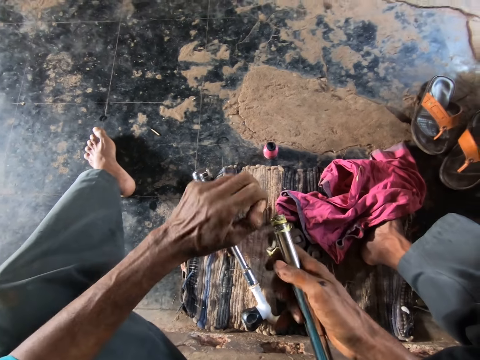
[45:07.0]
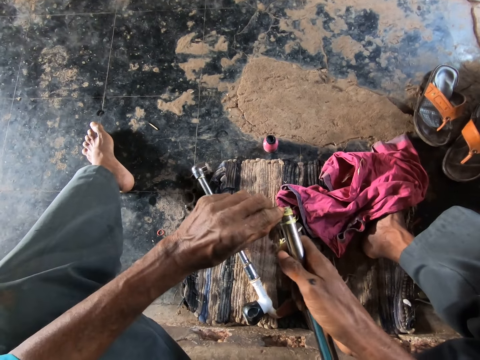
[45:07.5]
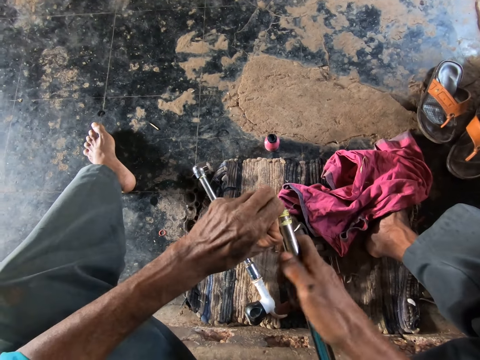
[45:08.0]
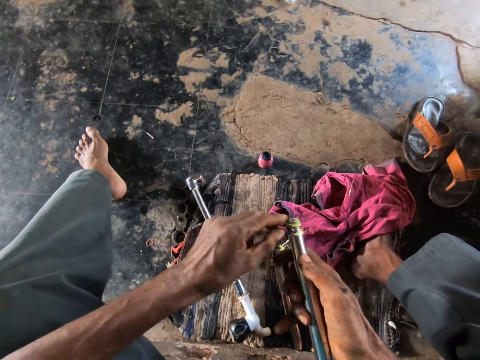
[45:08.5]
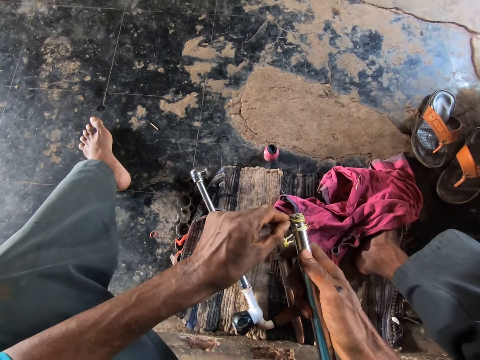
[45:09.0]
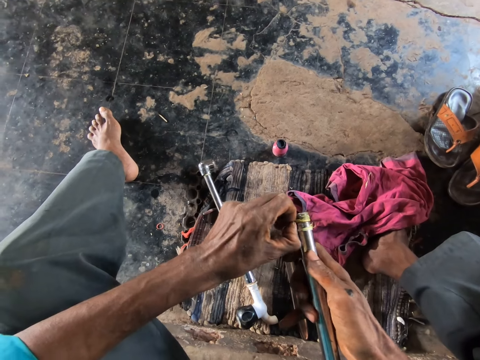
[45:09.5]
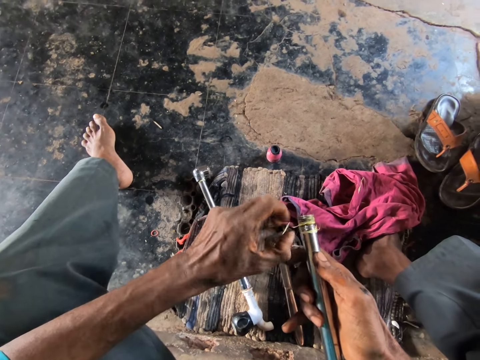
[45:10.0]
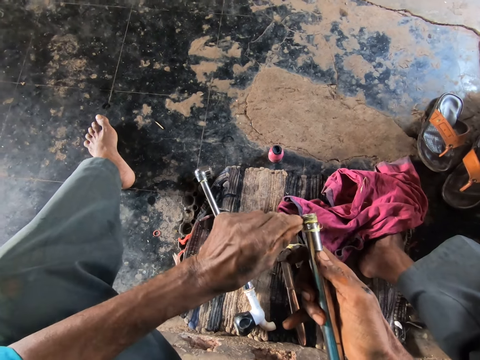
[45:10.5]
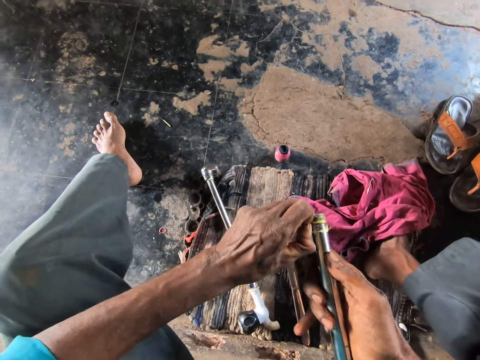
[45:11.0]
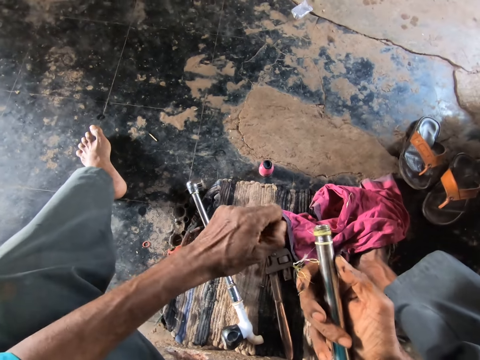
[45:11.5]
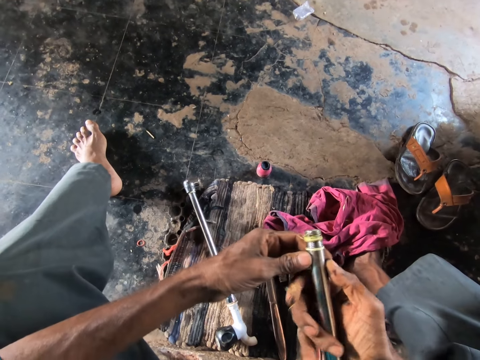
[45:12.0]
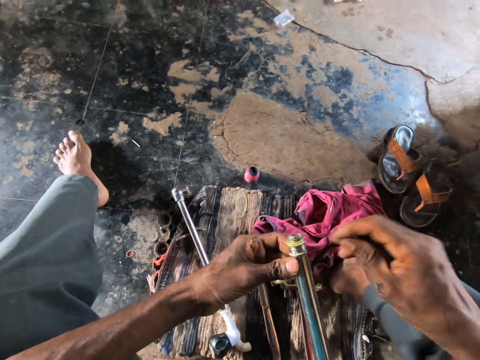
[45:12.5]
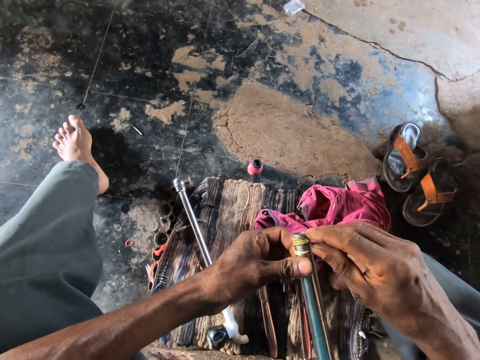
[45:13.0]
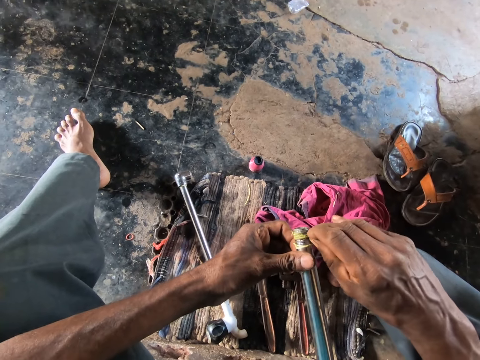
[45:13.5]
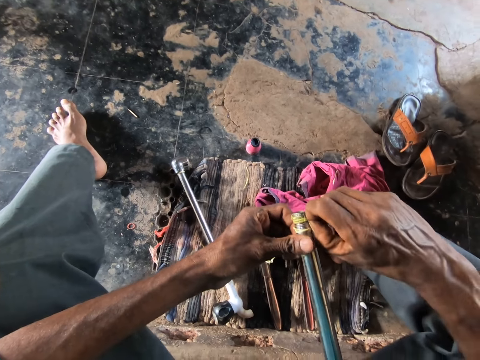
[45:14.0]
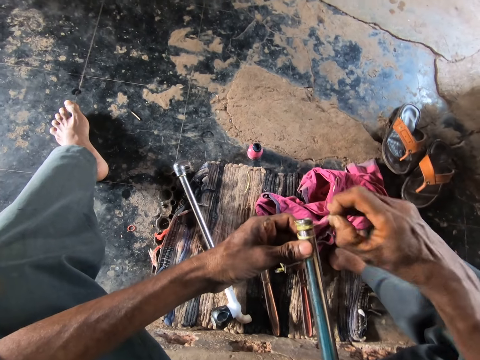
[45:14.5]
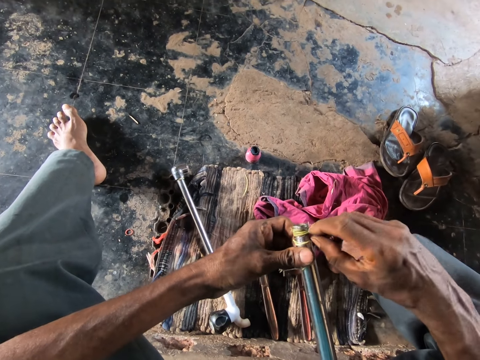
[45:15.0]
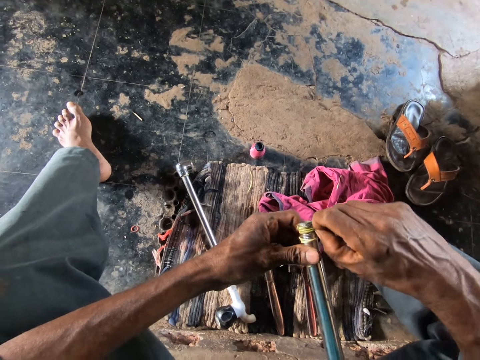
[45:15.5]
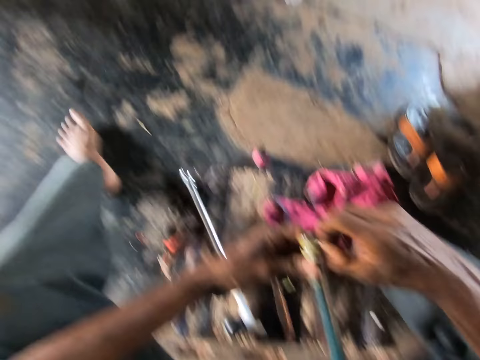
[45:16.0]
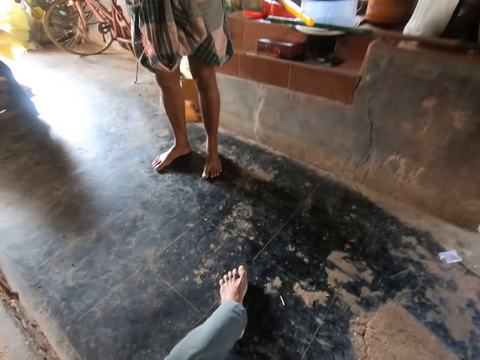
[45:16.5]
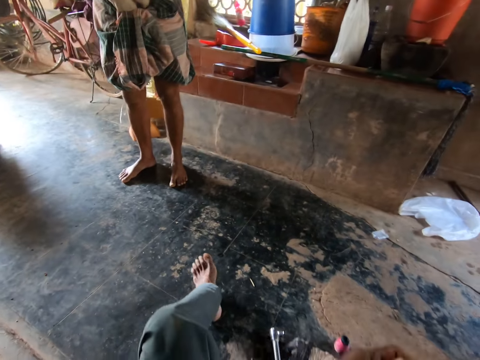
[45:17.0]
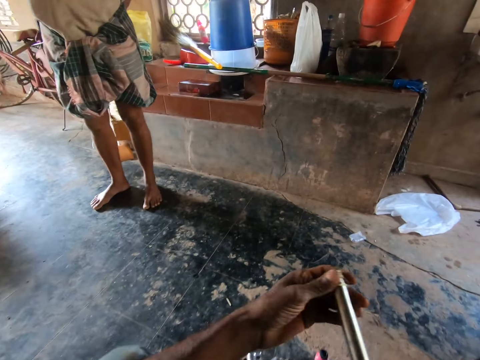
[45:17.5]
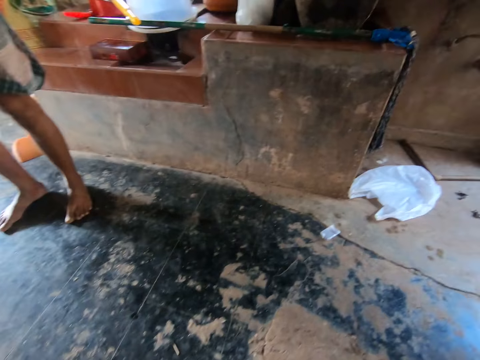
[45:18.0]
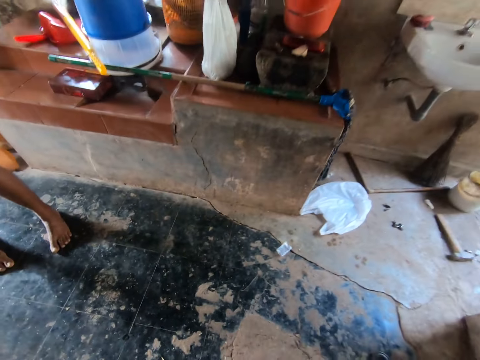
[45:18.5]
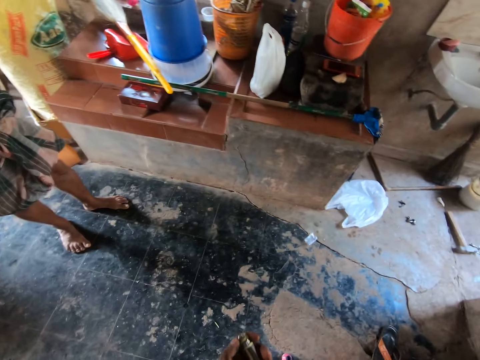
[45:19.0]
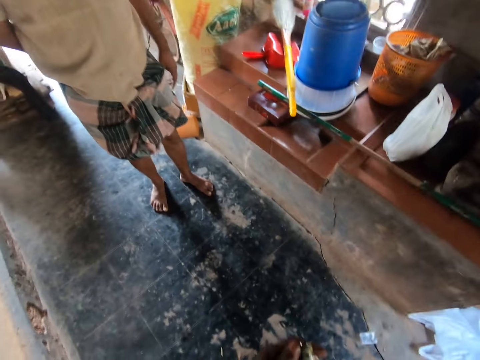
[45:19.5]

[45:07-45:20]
The camera wearer holds the pipe with his left hand. He removes the thread from the pipe in his left hand with his right hand. He stands from the floor.

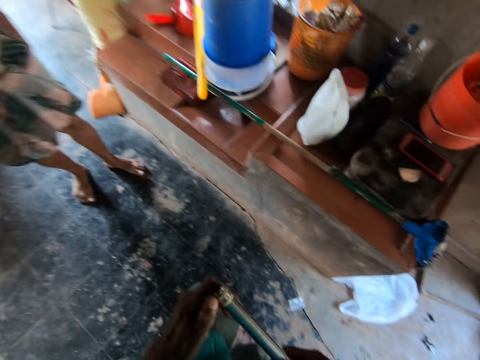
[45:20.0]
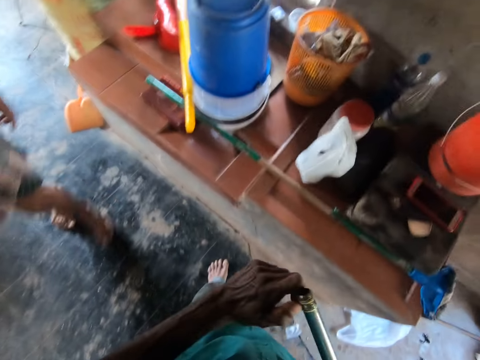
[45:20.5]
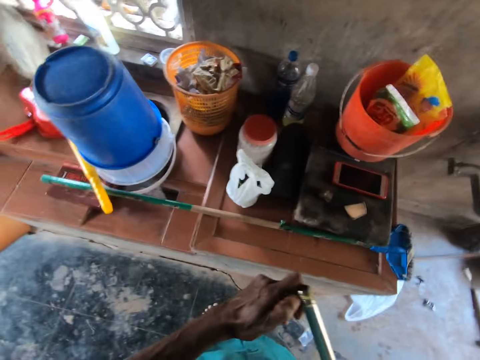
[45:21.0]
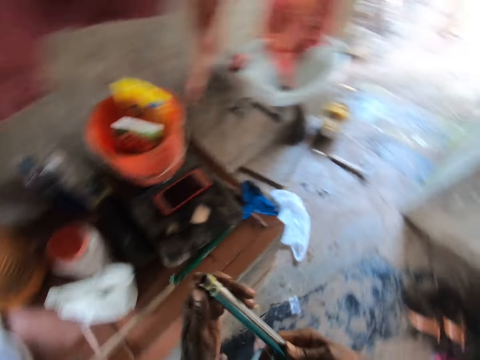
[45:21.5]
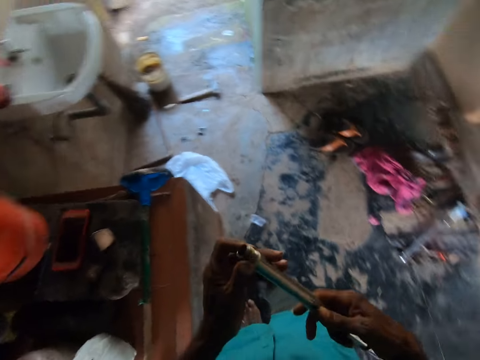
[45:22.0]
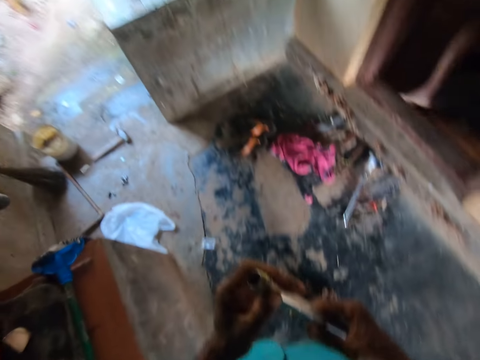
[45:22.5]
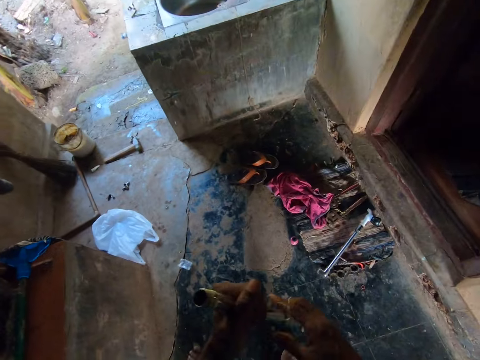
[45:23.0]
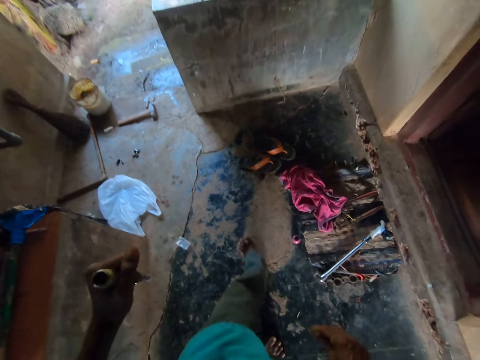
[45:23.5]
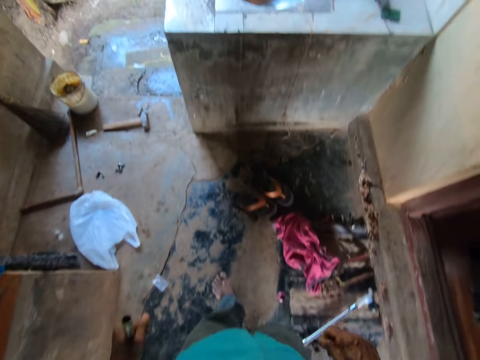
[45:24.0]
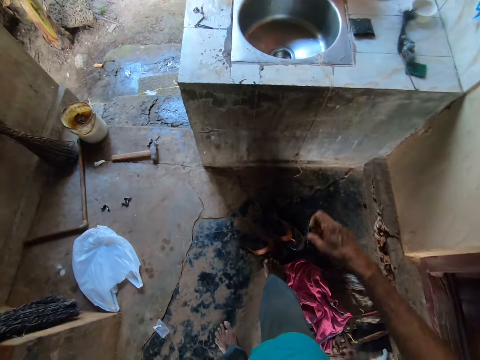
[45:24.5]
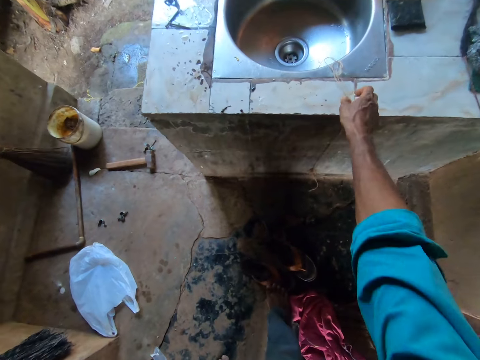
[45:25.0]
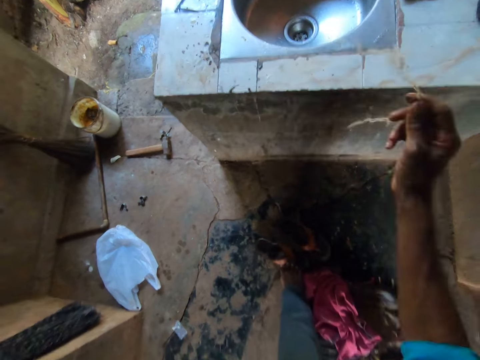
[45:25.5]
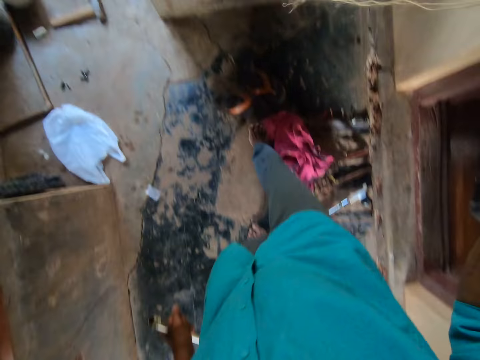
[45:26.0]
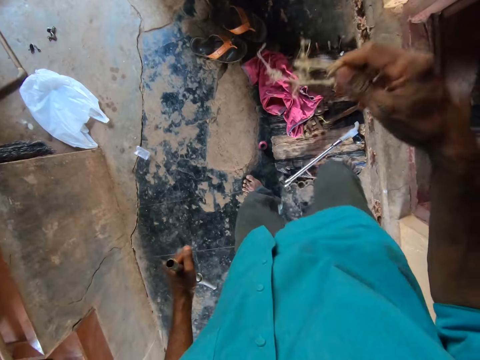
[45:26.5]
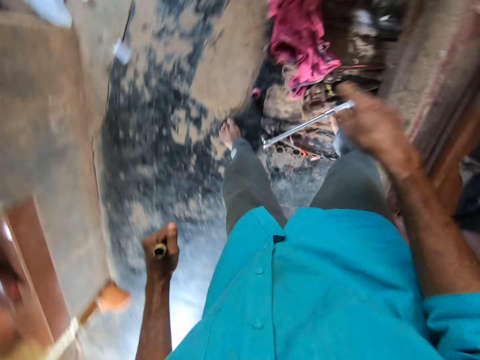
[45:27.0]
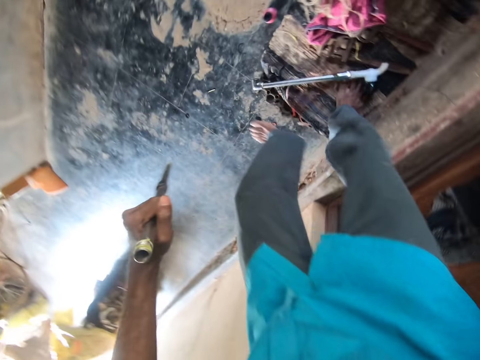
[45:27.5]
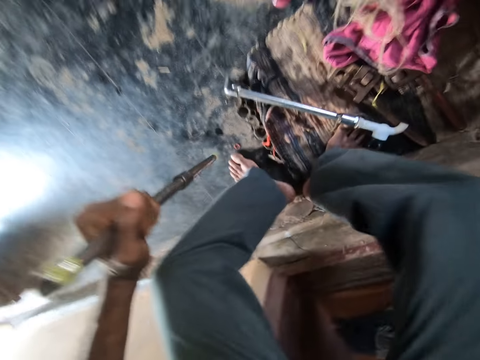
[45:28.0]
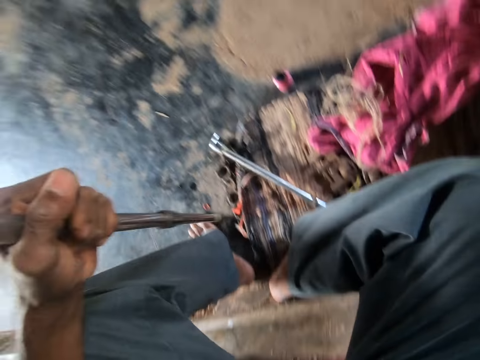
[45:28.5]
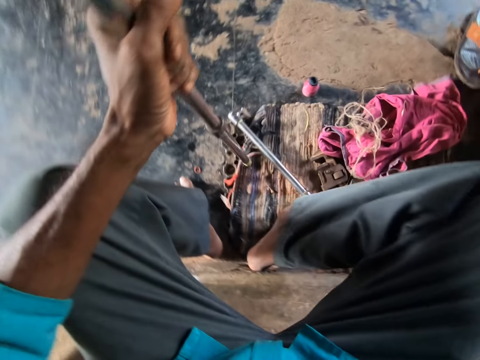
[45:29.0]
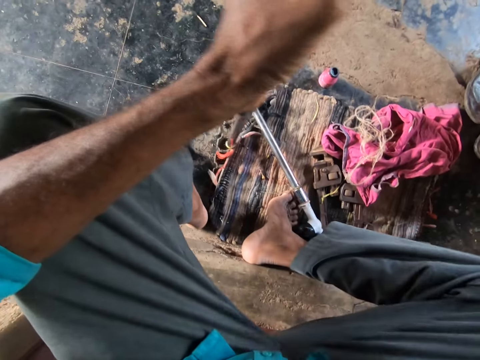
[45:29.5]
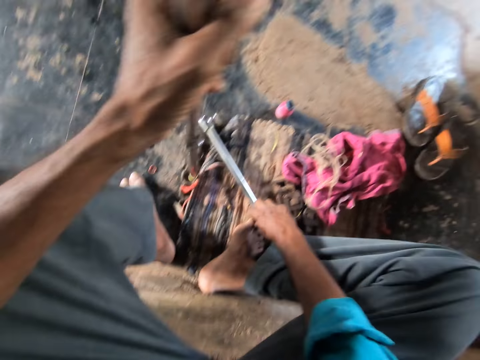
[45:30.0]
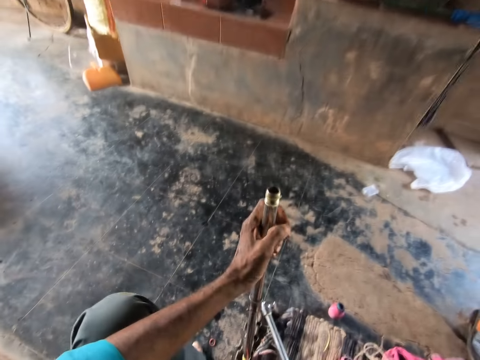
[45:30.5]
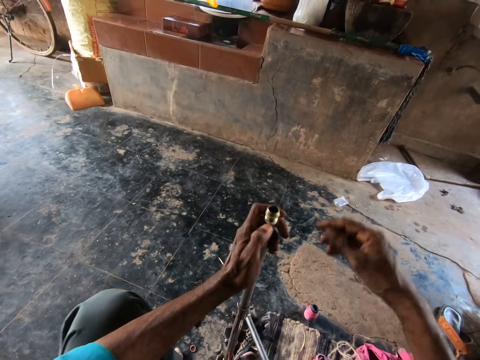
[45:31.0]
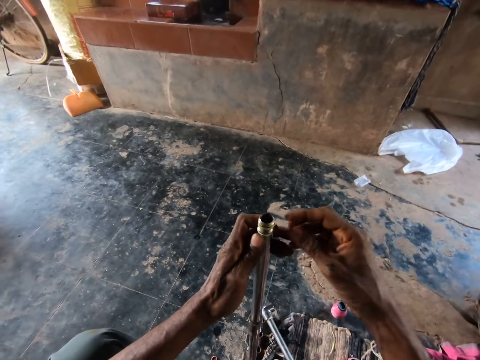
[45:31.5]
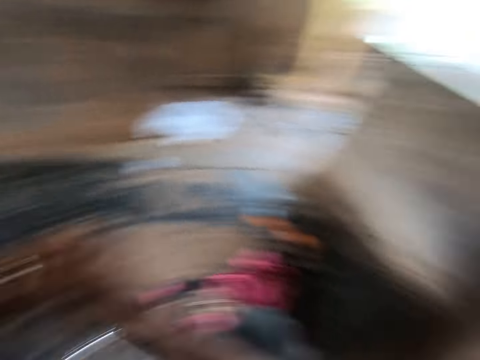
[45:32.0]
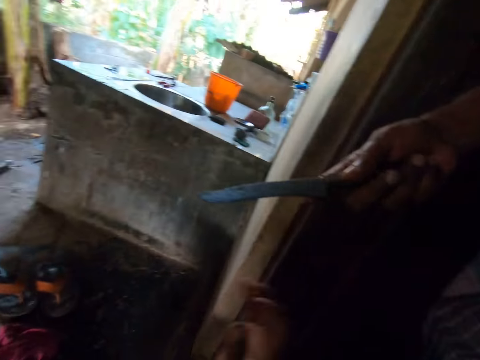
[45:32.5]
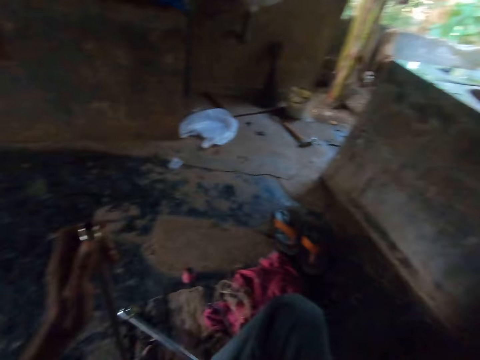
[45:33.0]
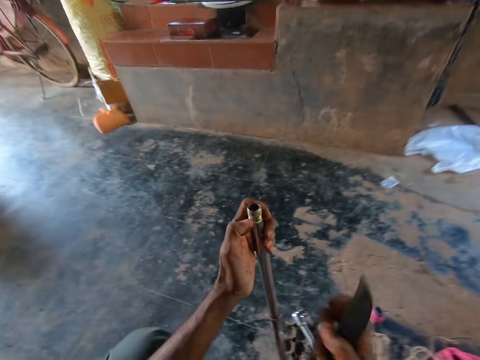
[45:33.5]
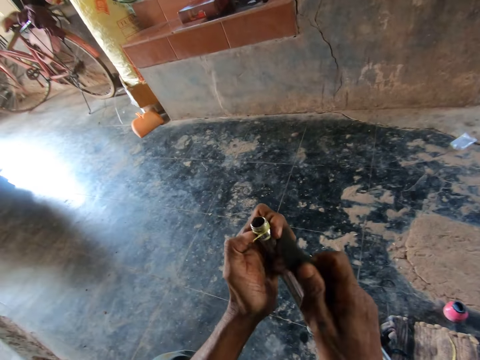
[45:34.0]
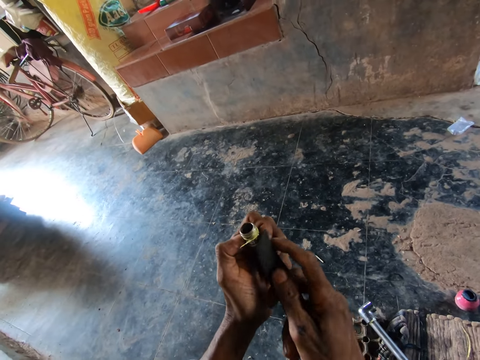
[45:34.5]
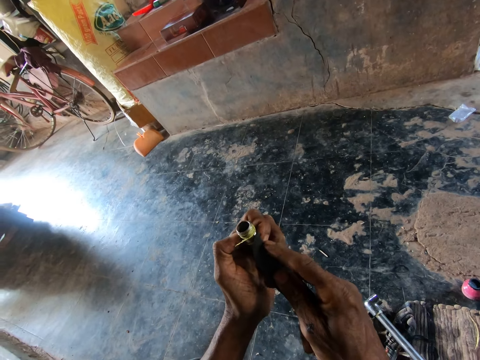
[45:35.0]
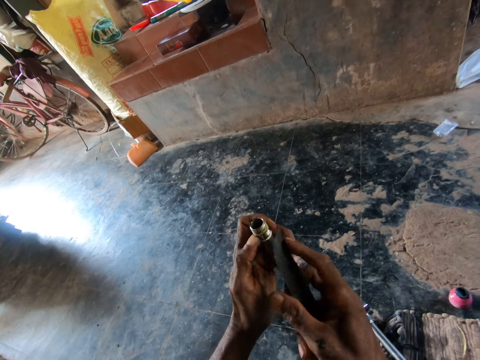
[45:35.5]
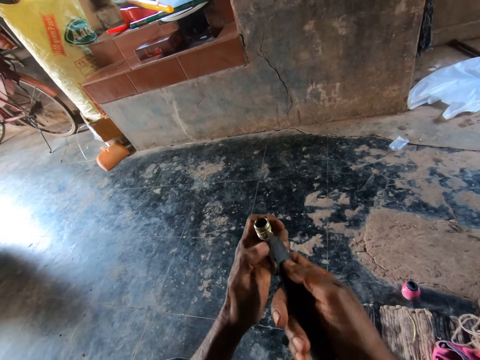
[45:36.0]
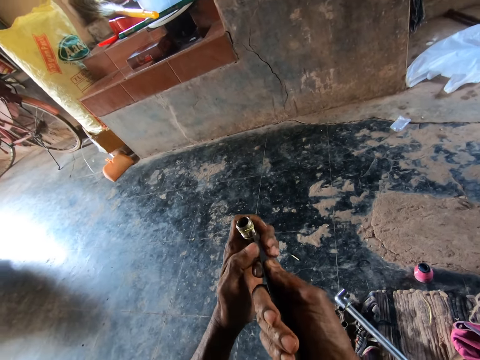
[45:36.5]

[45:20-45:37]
The camera wearer looks around. He picks up a thread from a sink with his right hand. He drops the thread on the floor. He sits on the floor. He collects a knife from a man with his right hand. He scrapes glue from the metal pipe with the knife in his right hand.
